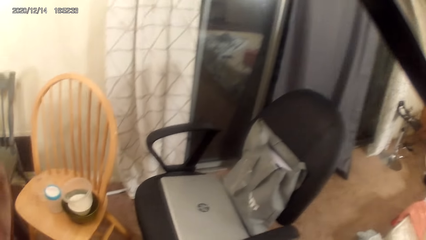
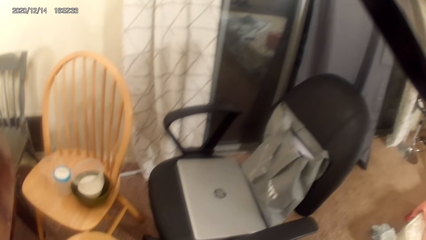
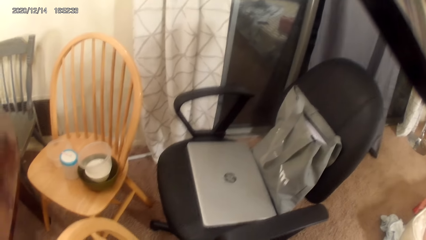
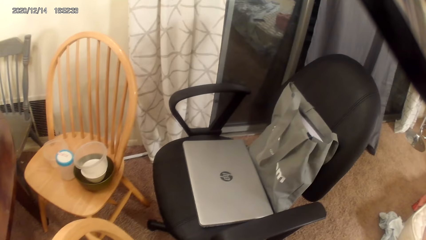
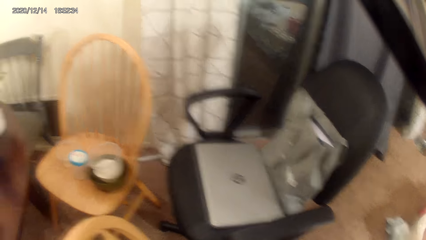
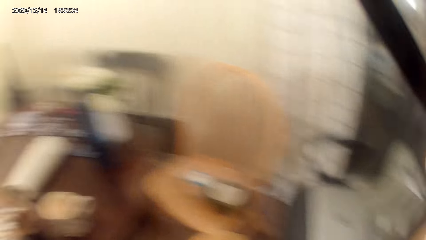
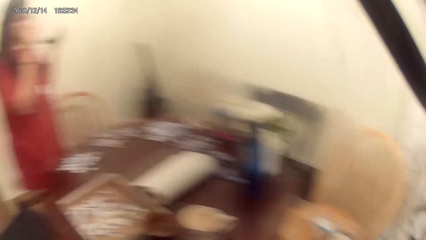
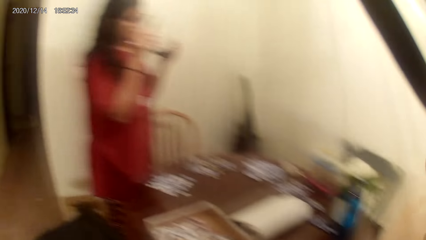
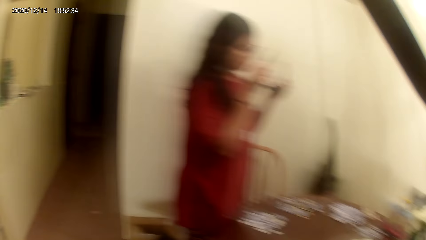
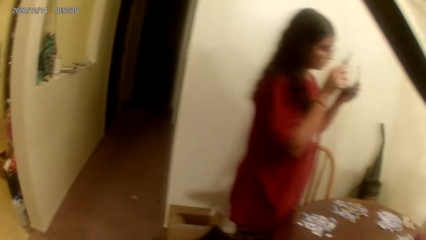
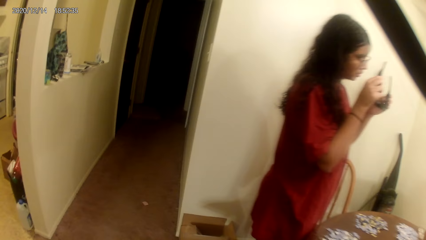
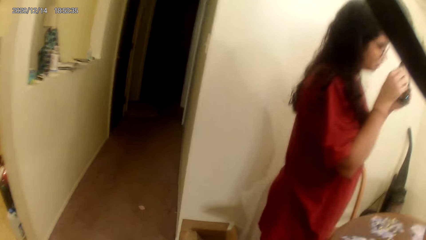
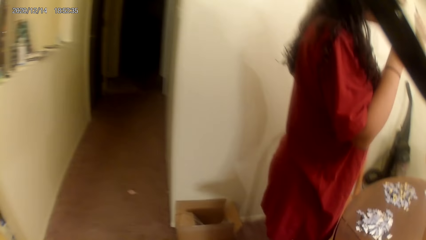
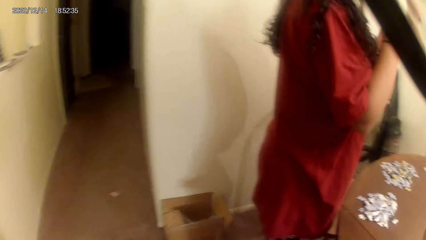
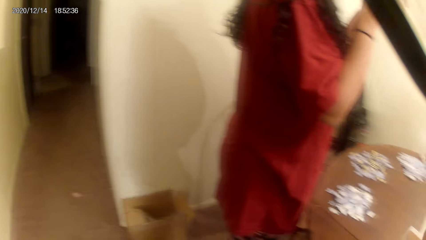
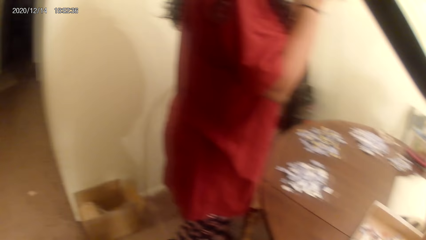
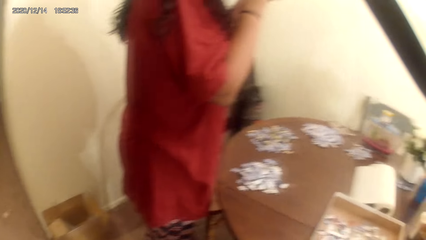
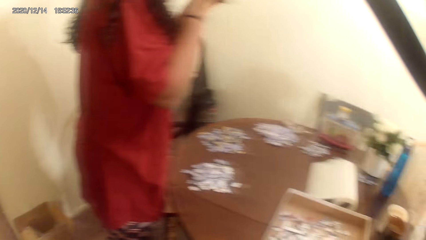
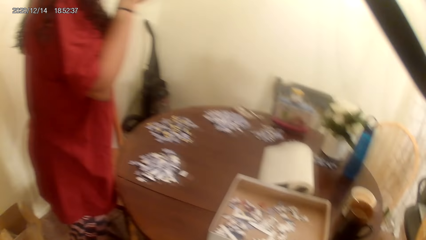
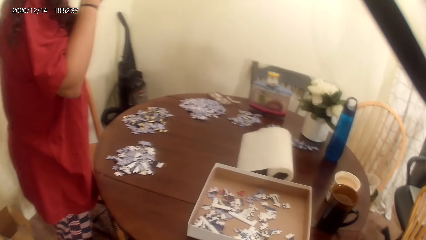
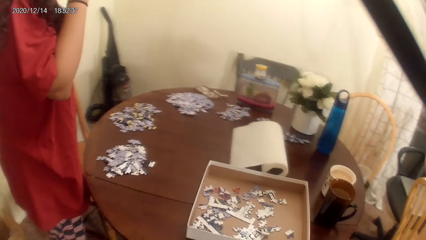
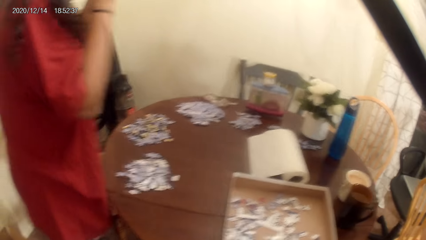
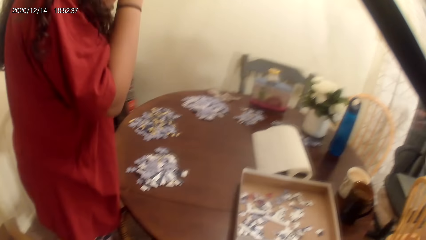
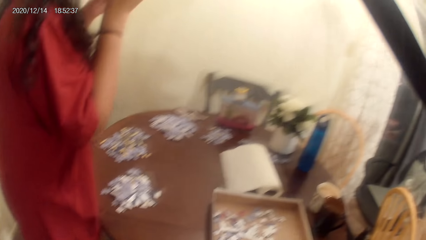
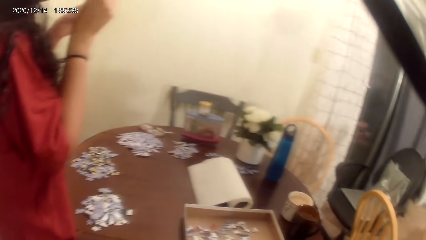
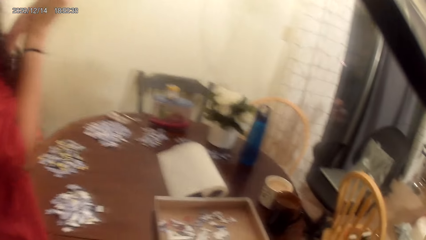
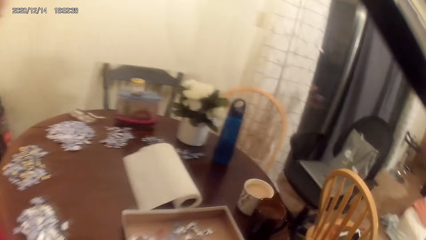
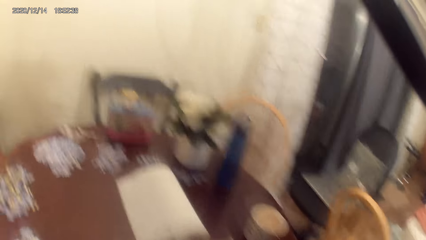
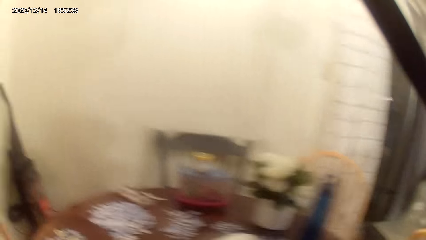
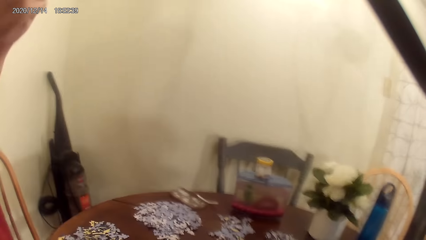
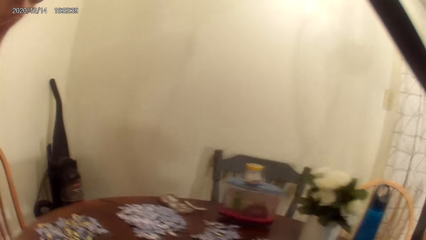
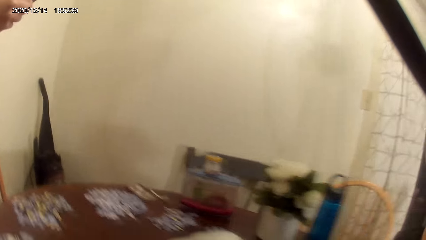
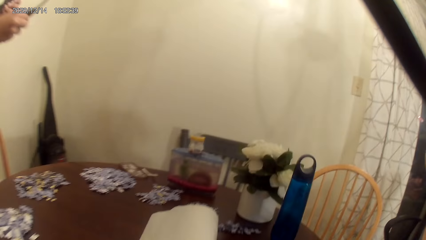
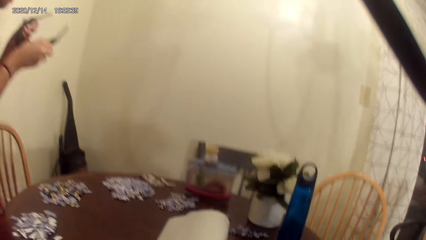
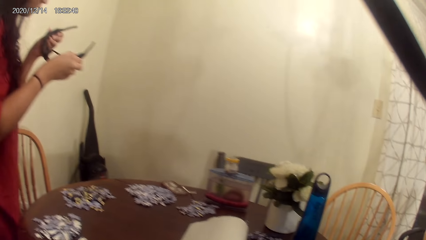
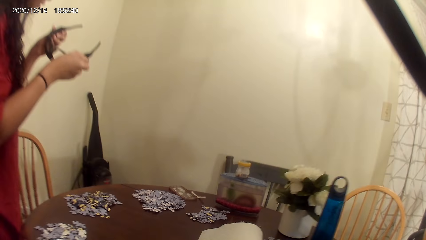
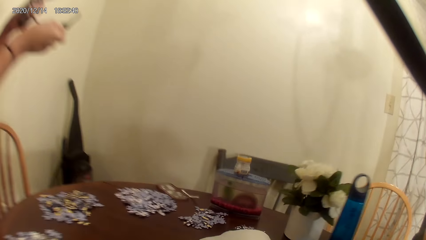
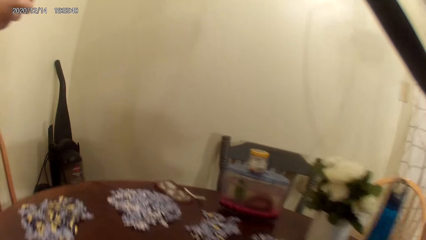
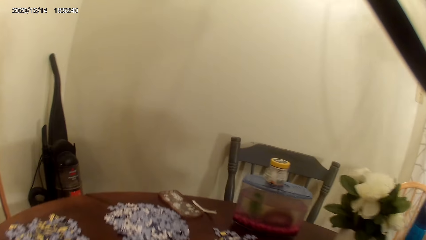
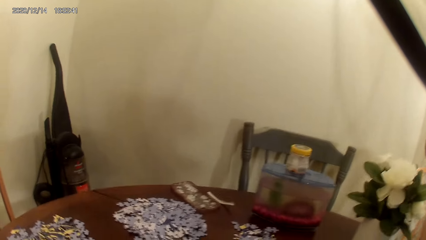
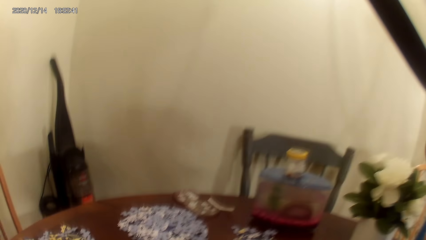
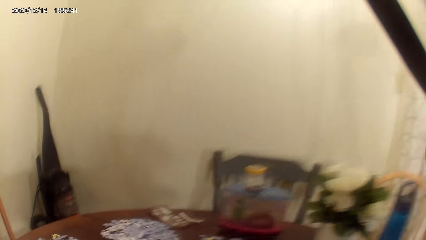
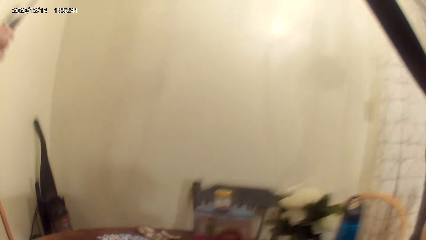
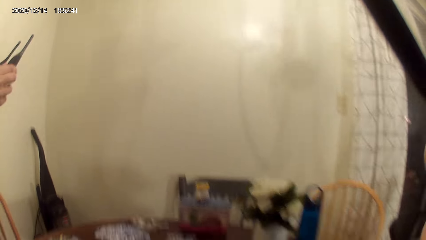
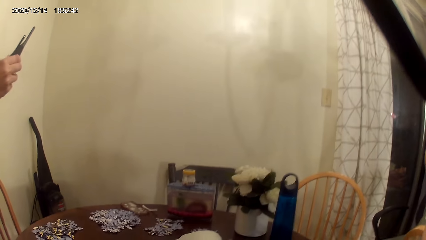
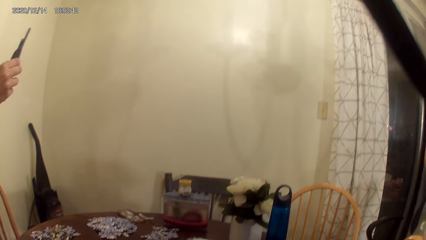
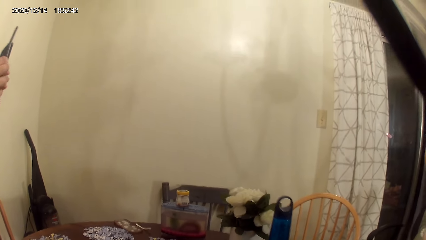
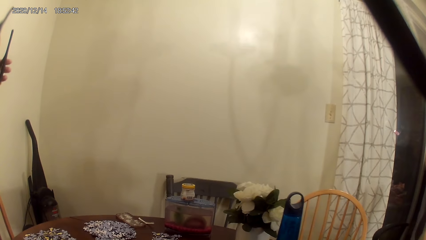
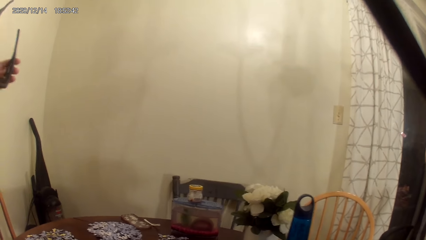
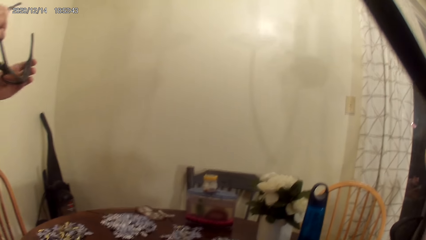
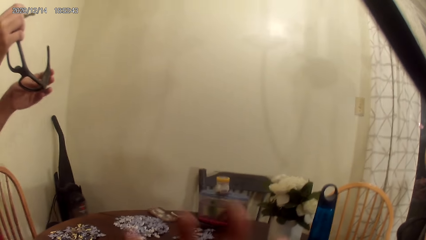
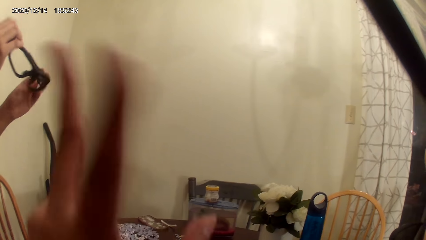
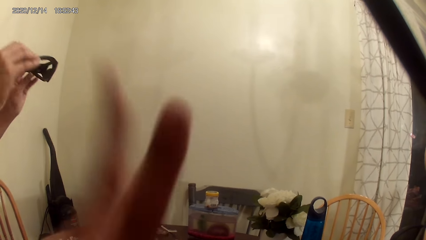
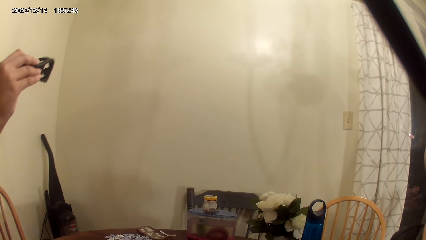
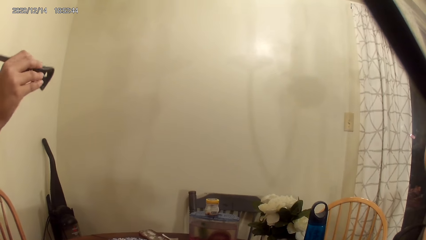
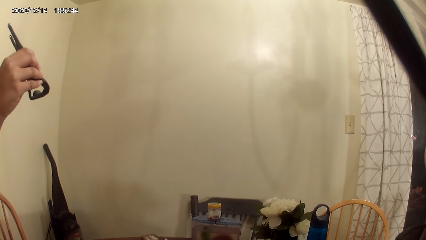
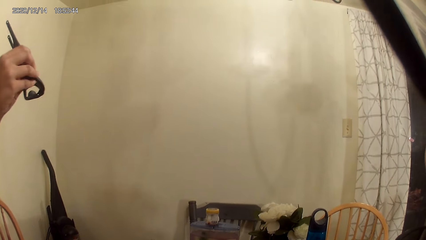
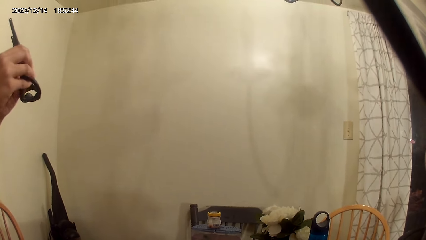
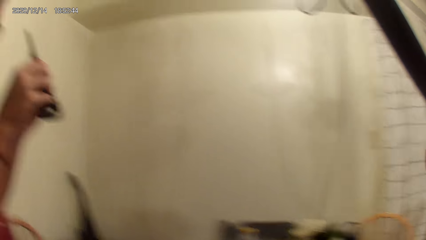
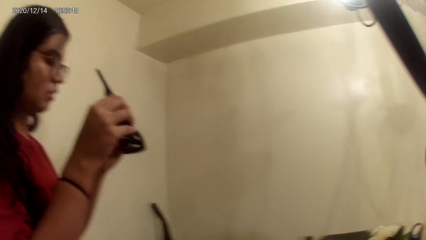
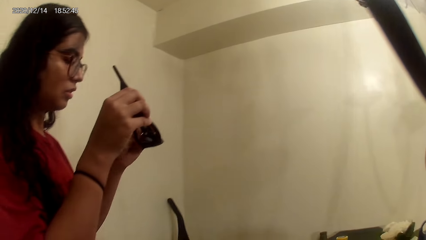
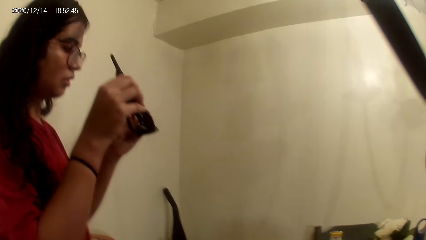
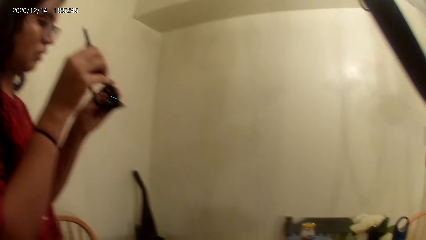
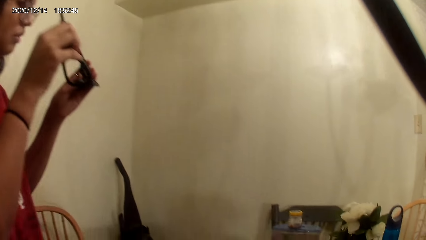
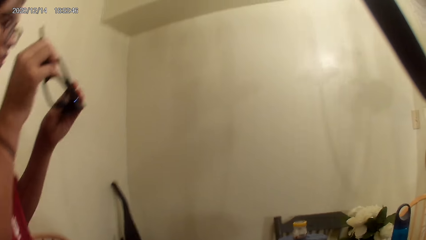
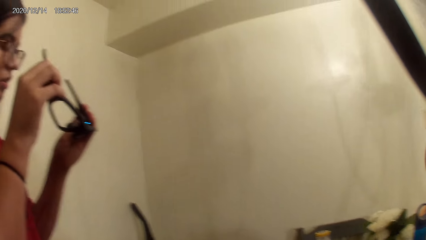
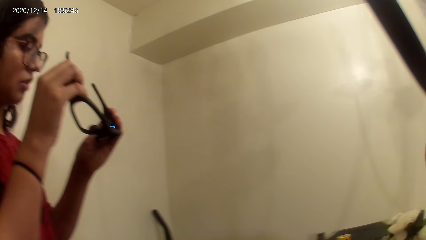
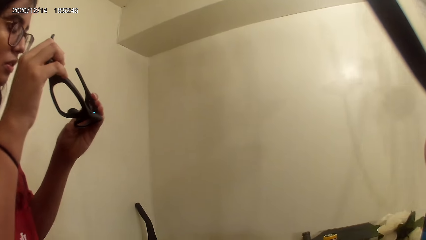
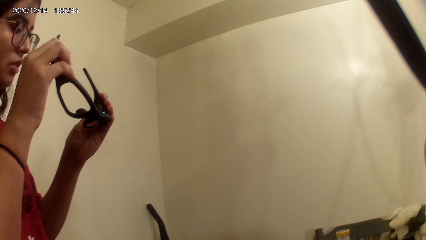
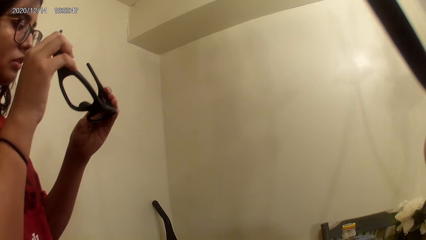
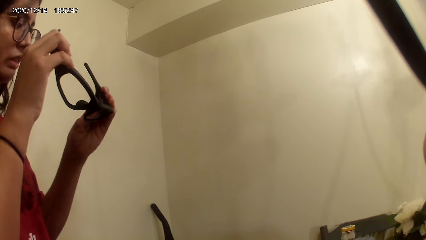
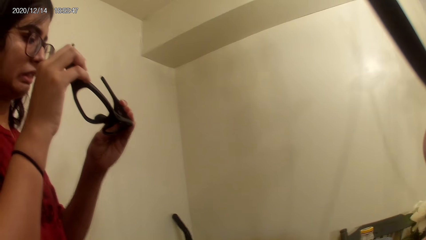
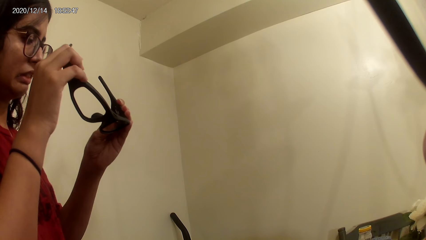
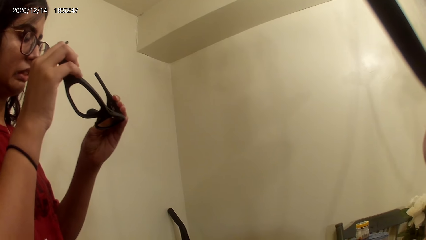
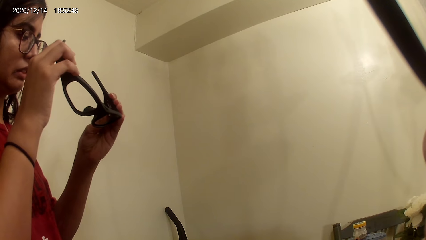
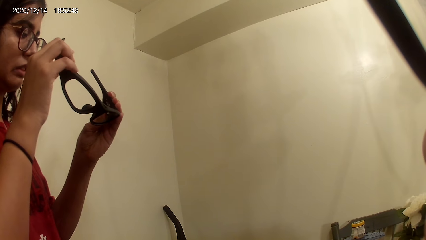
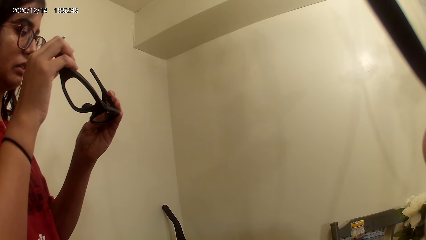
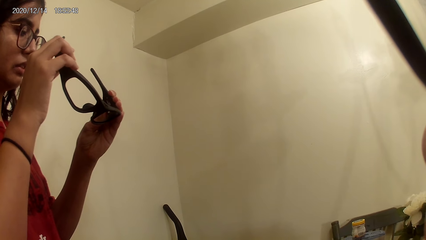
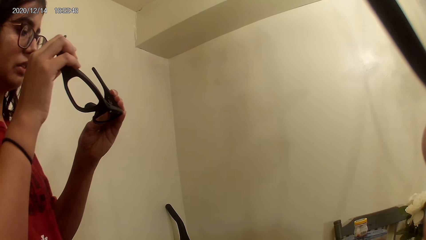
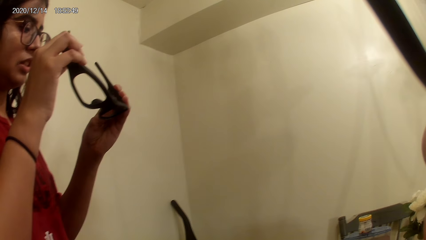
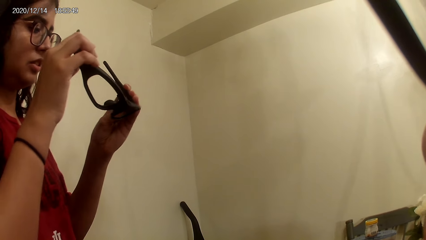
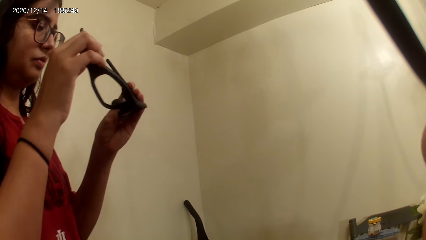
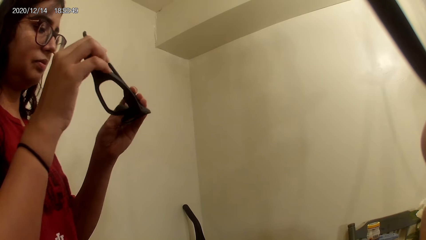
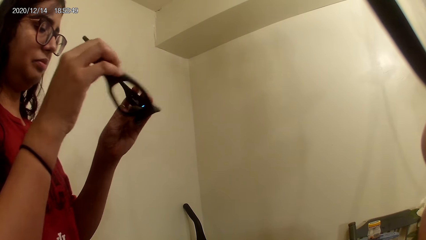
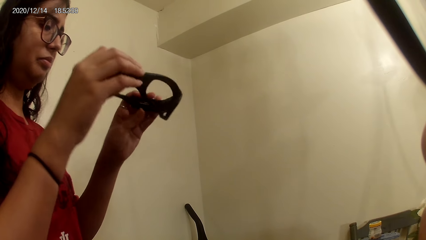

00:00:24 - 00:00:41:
The camera wearer and the person act on music from a radio. The camera wearer talks to the person. They wave a hand in the air. The person acts on a song. The person looks at the black smart bluetooth sunglasses.
